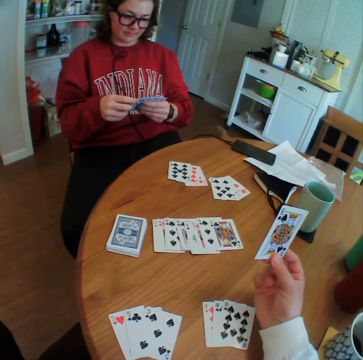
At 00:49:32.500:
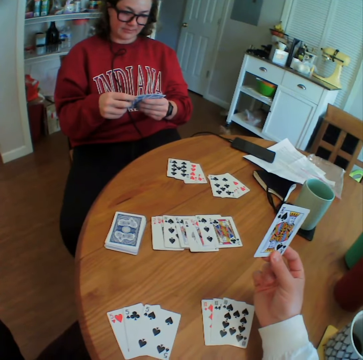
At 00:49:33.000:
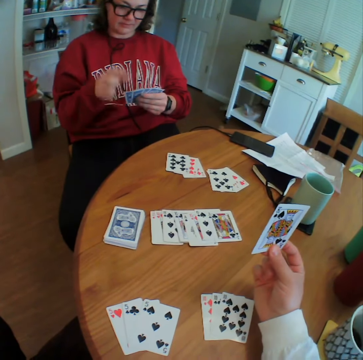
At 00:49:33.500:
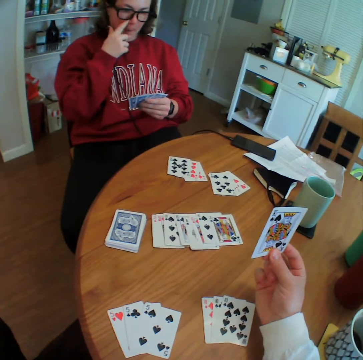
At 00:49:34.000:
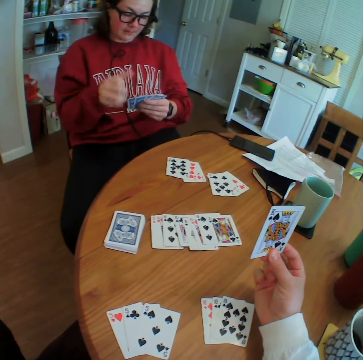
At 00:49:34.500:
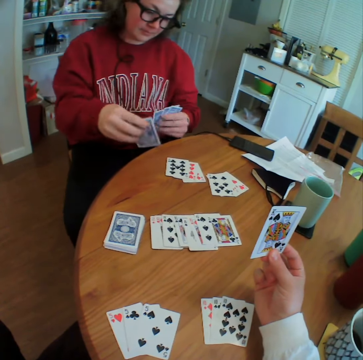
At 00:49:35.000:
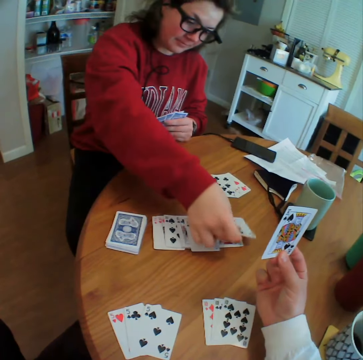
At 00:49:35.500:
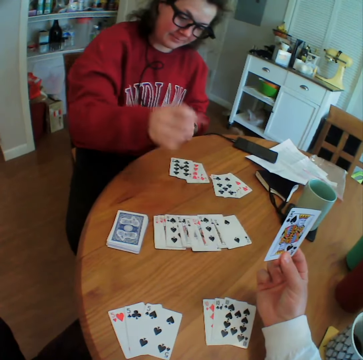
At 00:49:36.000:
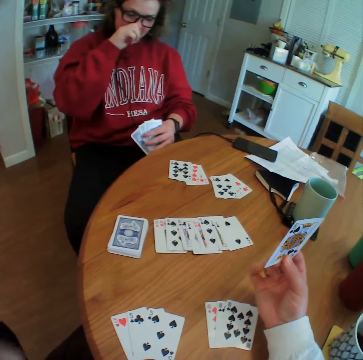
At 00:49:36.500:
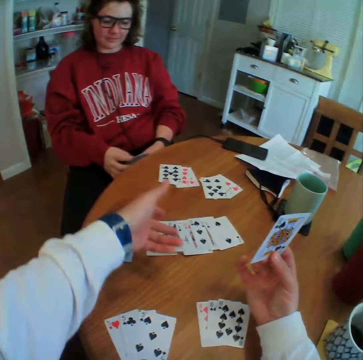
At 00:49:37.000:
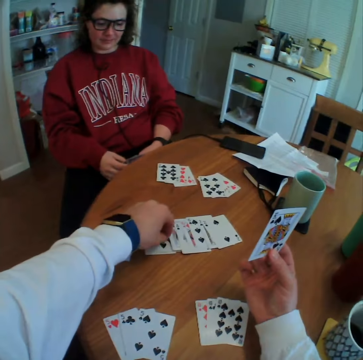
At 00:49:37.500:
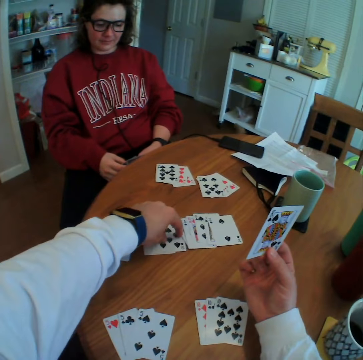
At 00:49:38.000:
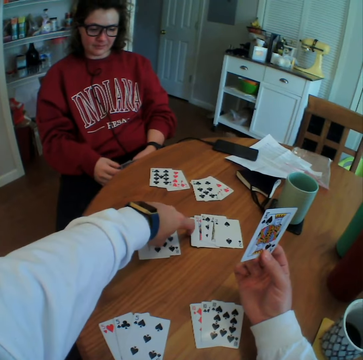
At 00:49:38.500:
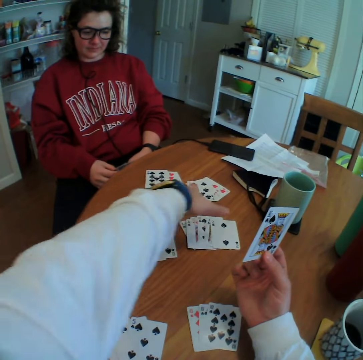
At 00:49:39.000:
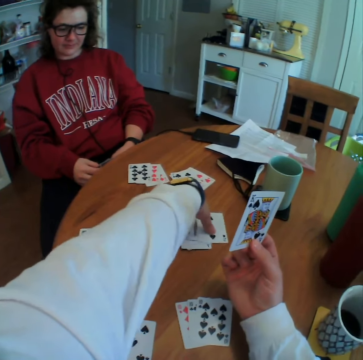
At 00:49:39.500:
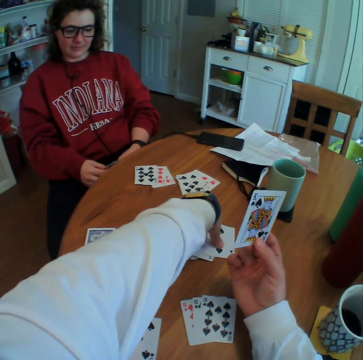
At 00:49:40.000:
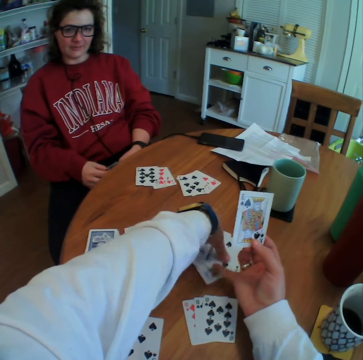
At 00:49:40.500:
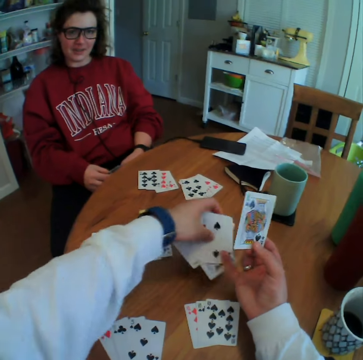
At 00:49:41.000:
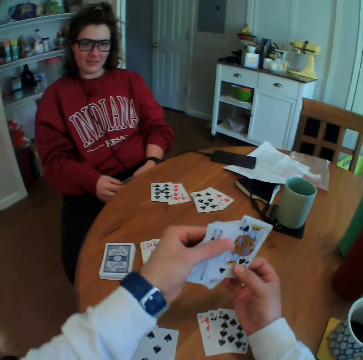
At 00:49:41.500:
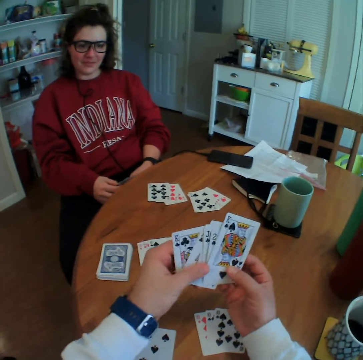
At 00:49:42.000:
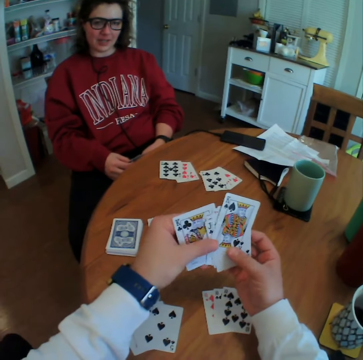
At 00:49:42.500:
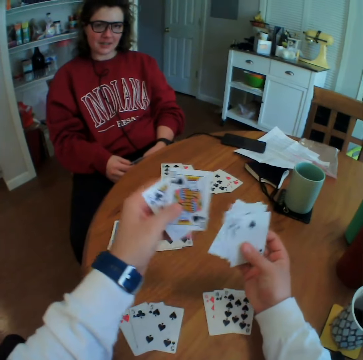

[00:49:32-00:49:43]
A person puts the card down. The camera wearer picks up cards.

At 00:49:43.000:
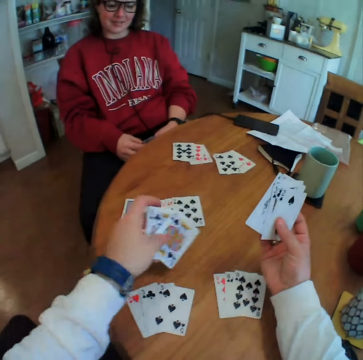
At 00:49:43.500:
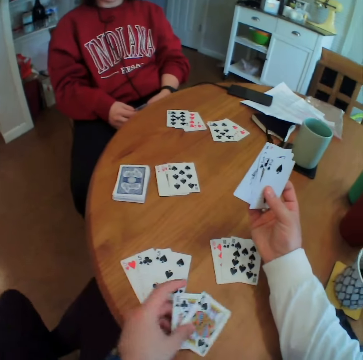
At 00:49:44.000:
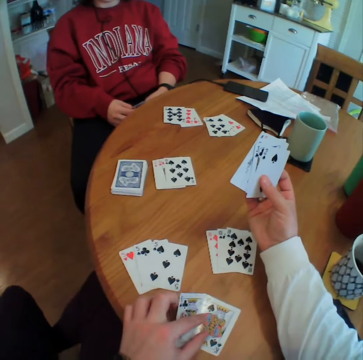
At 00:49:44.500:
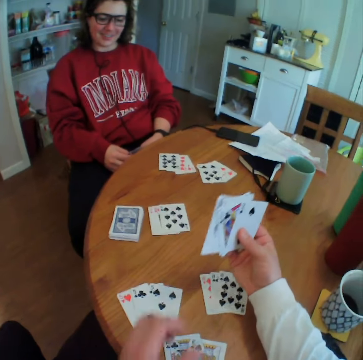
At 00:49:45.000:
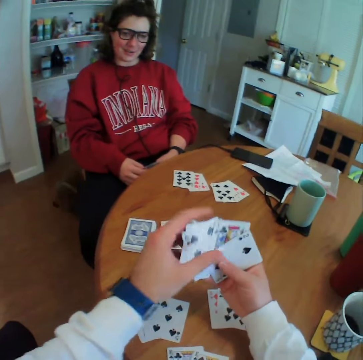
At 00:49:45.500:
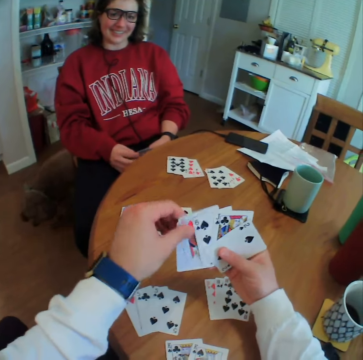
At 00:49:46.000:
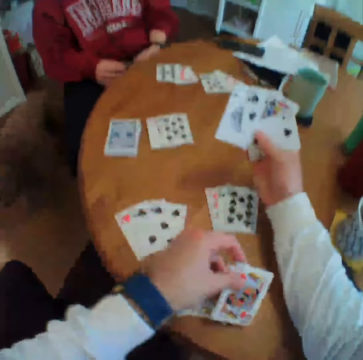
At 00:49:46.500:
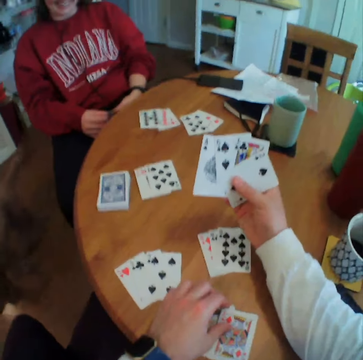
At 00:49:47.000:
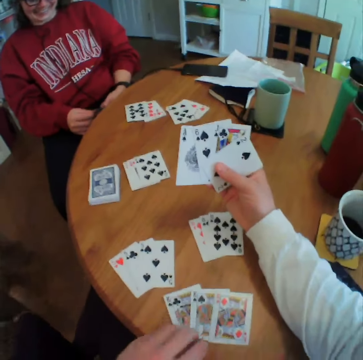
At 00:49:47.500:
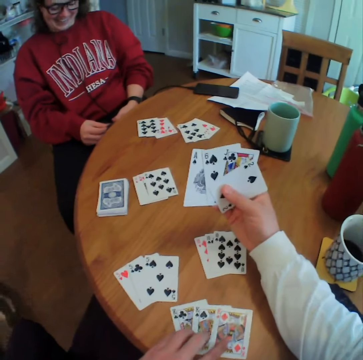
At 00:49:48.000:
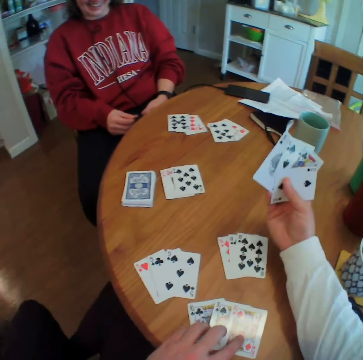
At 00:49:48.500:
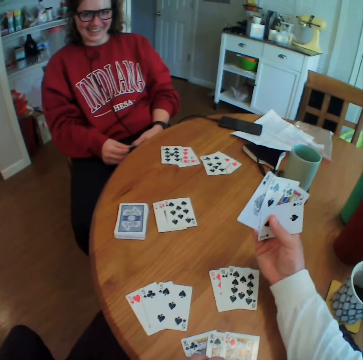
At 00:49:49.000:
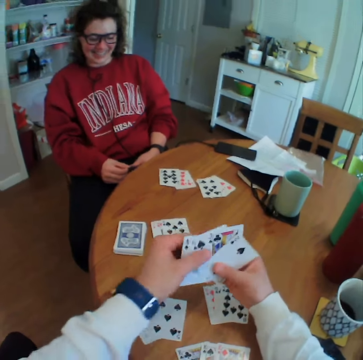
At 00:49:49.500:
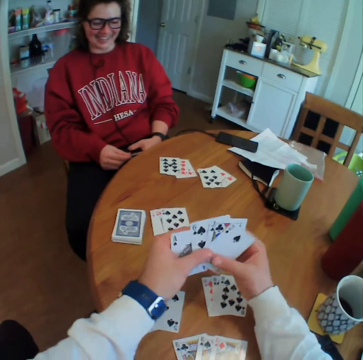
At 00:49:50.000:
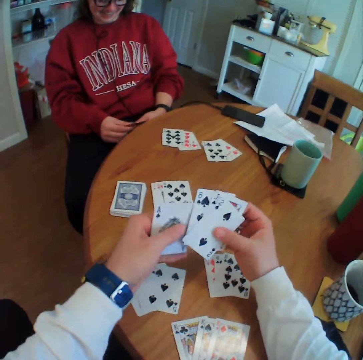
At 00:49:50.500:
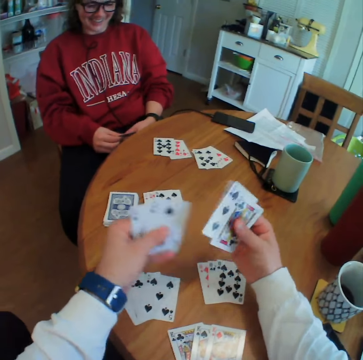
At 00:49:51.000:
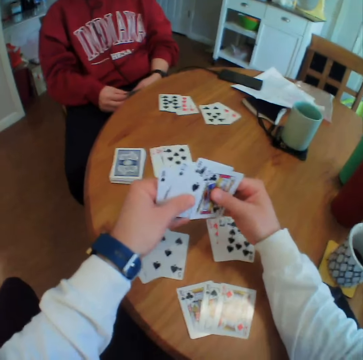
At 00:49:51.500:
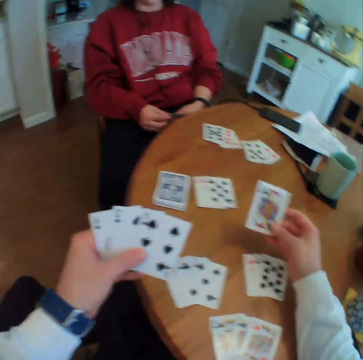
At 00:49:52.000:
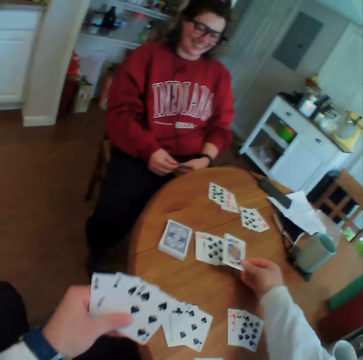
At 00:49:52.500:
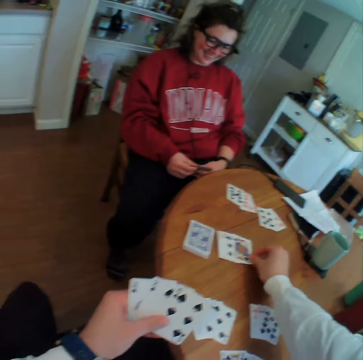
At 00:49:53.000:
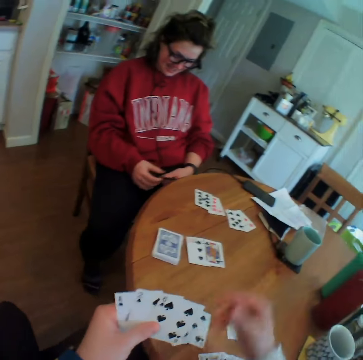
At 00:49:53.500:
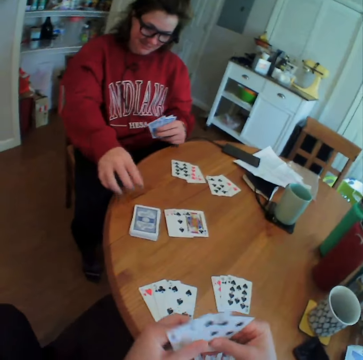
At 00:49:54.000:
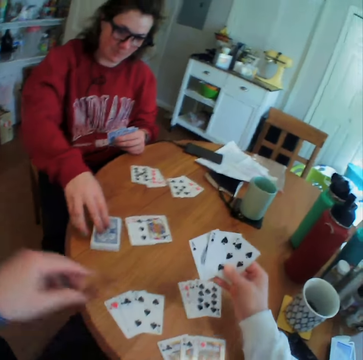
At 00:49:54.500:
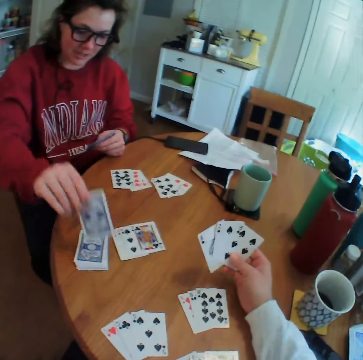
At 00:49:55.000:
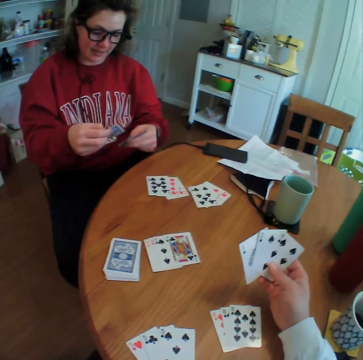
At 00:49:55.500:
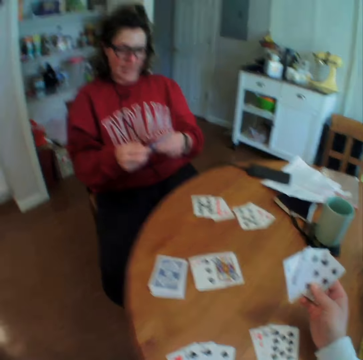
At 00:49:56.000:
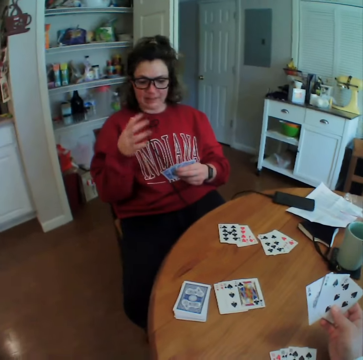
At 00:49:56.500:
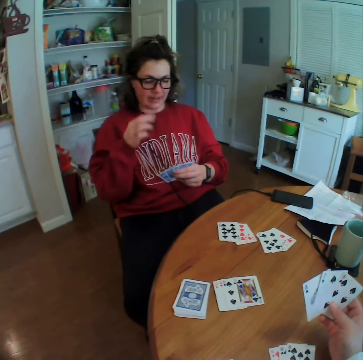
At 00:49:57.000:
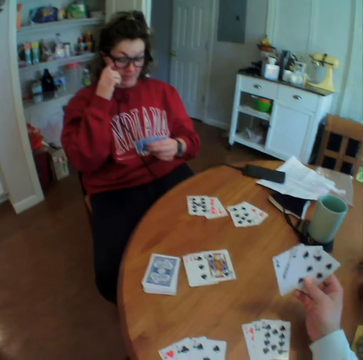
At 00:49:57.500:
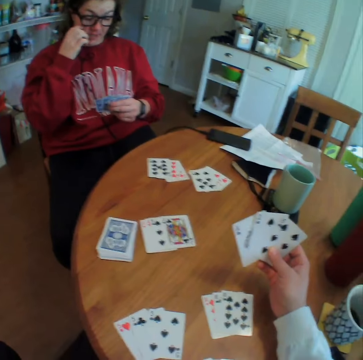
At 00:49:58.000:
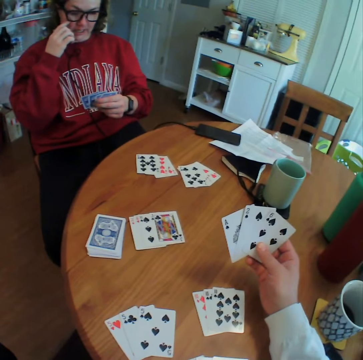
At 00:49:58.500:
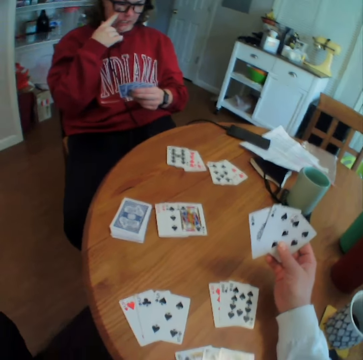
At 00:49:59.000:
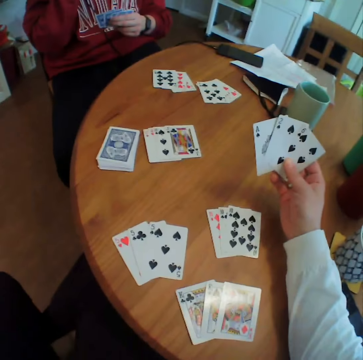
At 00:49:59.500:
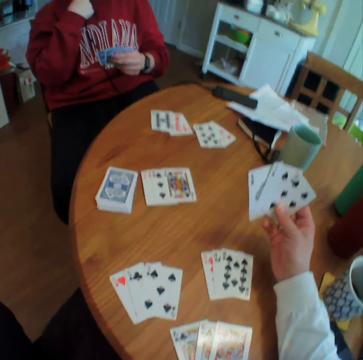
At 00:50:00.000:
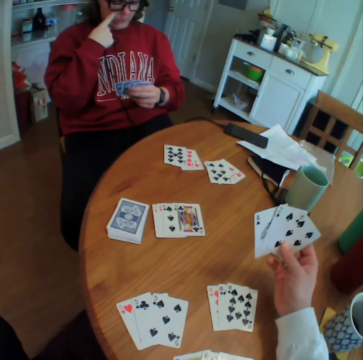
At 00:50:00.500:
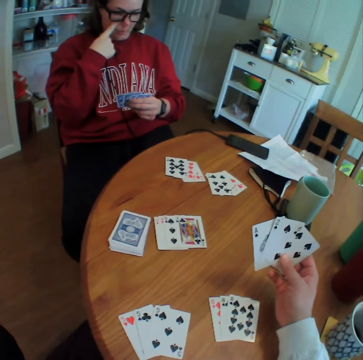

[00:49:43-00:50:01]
The camera wearer puts the cards down. They check the cards. They put the cards down. They reshuffle the cards. They put the cards on the table. A person picks up the cards. The camera wearer talks to the person. The person scratches her cheek.

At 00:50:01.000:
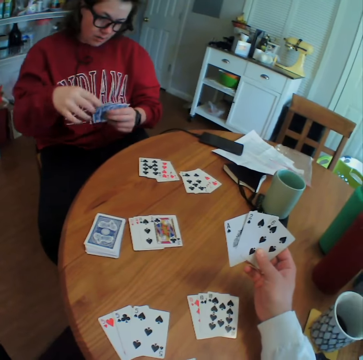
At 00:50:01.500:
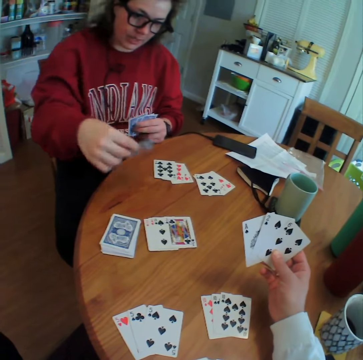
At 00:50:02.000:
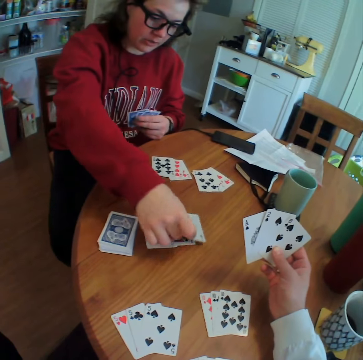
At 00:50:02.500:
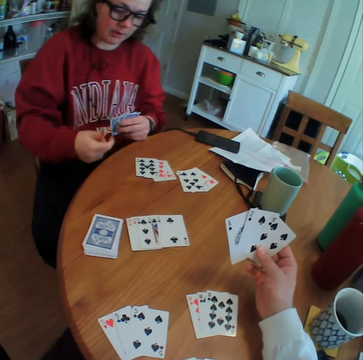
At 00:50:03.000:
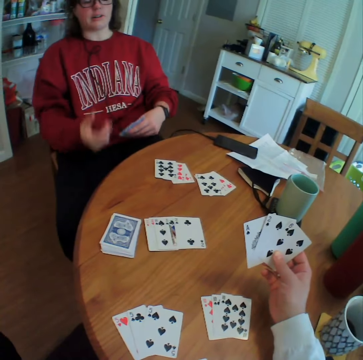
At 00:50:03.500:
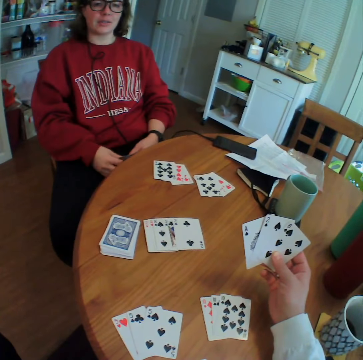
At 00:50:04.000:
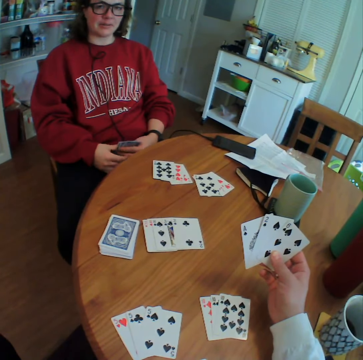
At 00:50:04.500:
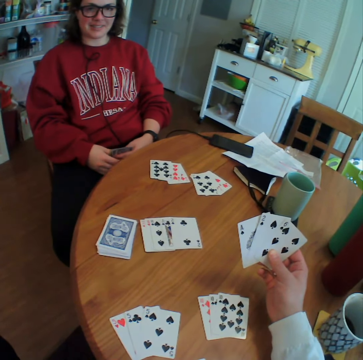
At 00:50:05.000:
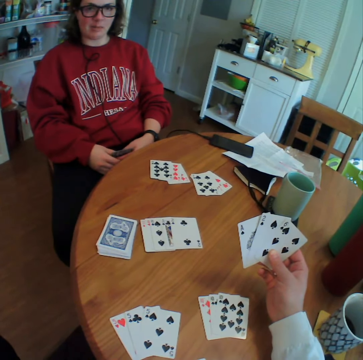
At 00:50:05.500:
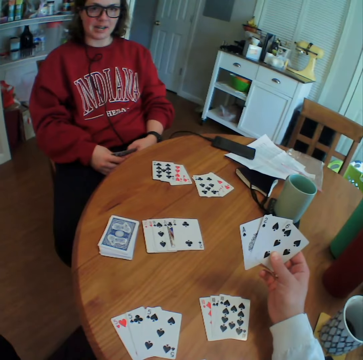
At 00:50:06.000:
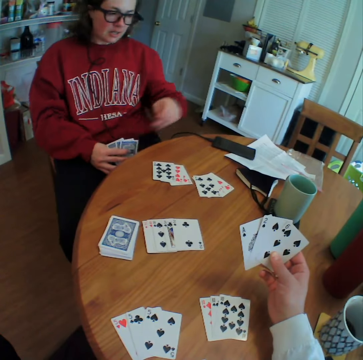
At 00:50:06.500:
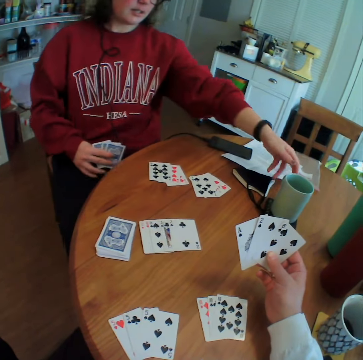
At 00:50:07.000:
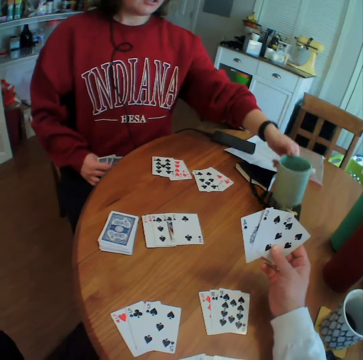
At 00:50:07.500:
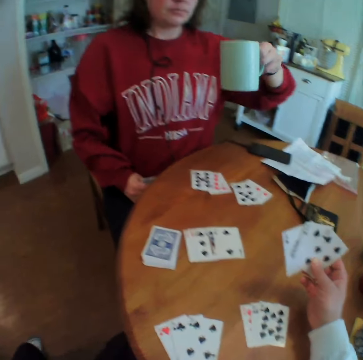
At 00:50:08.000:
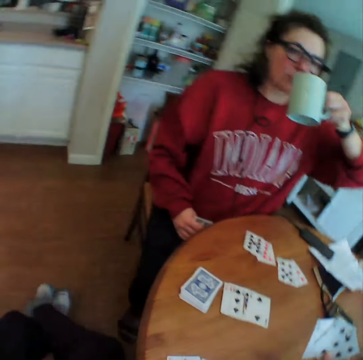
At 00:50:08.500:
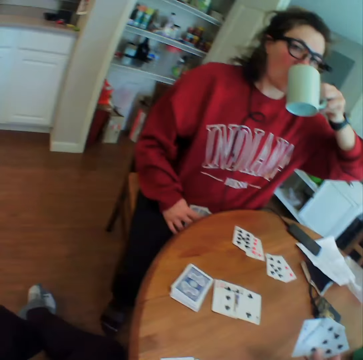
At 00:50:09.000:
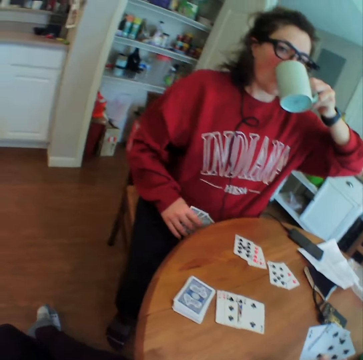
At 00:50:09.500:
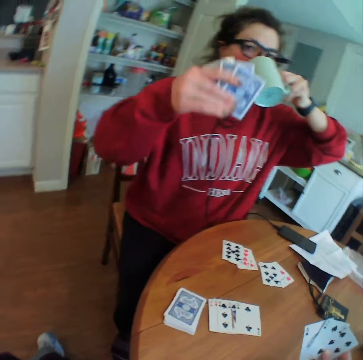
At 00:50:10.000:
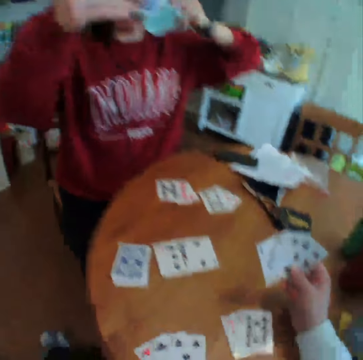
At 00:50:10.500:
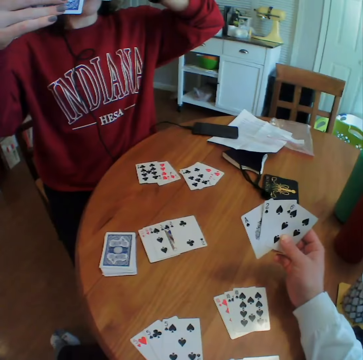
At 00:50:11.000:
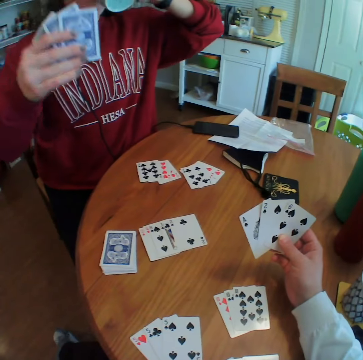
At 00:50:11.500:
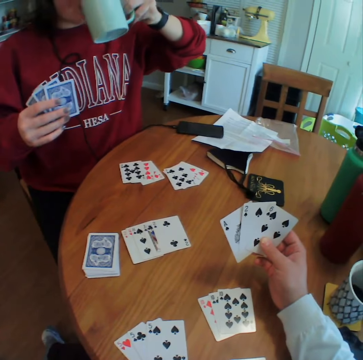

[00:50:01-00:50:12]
A person puts a card down. The camera wearer talks to the person. The person picks up a mug of coffee and sips from the mug.
